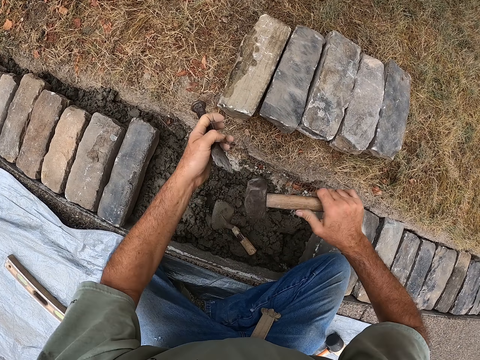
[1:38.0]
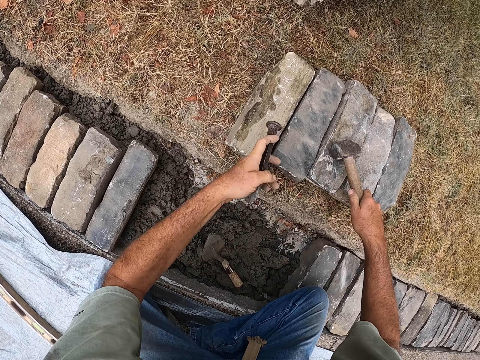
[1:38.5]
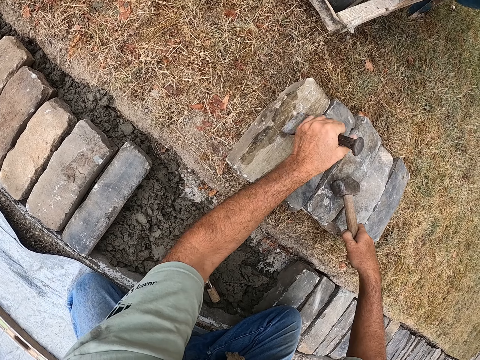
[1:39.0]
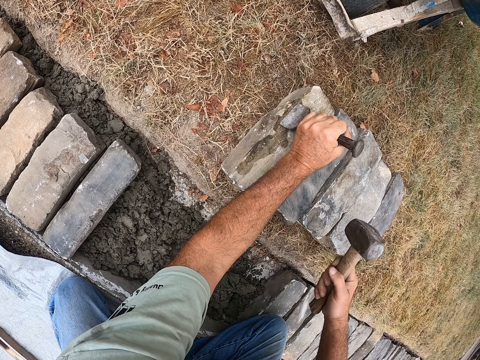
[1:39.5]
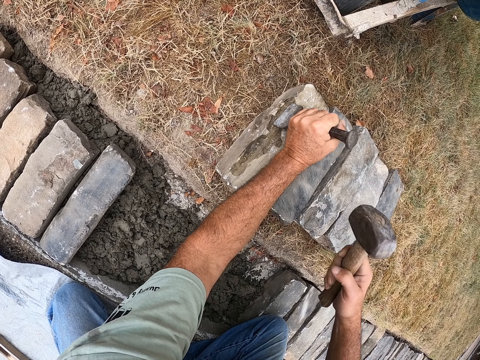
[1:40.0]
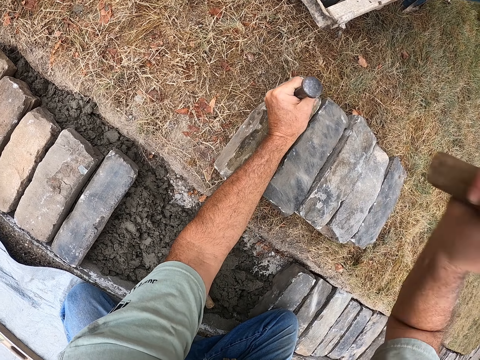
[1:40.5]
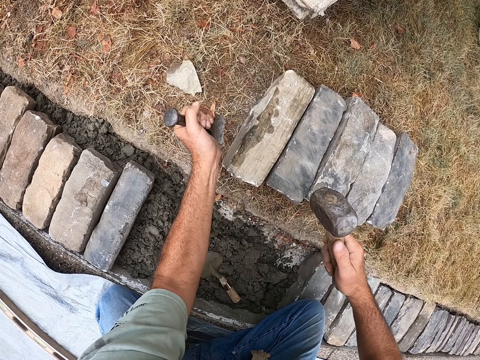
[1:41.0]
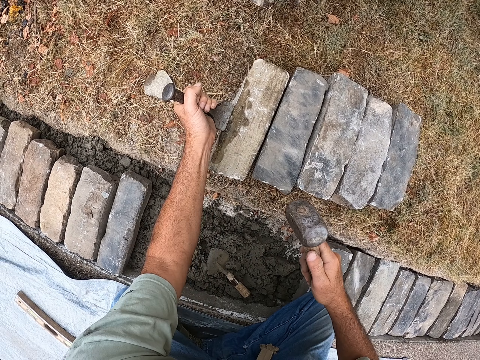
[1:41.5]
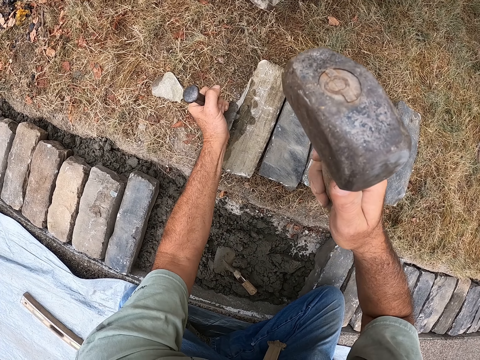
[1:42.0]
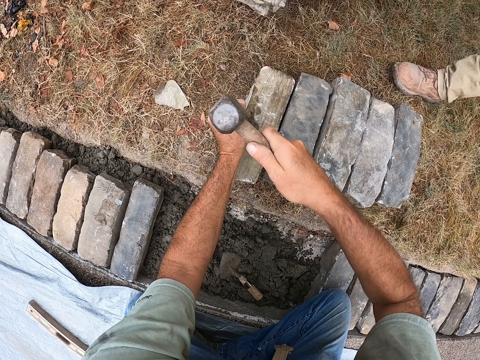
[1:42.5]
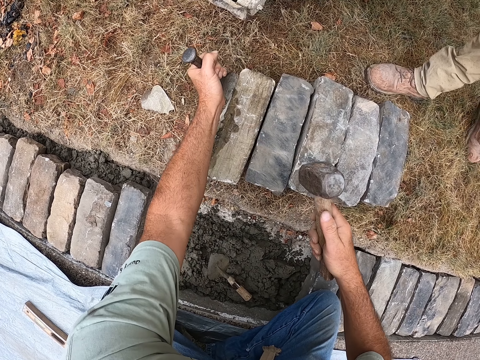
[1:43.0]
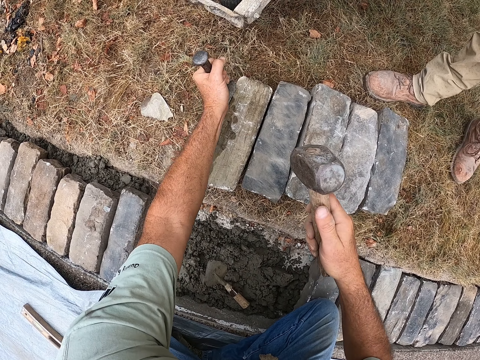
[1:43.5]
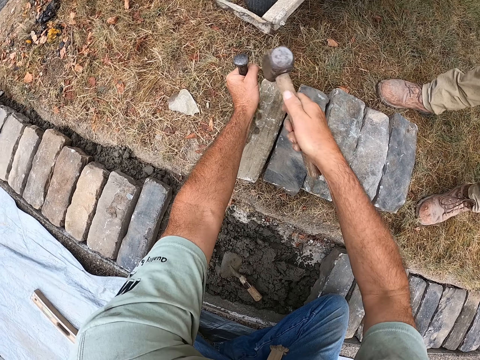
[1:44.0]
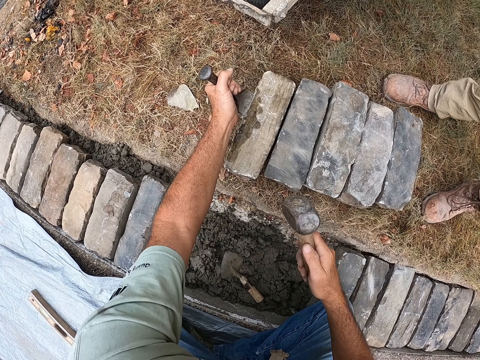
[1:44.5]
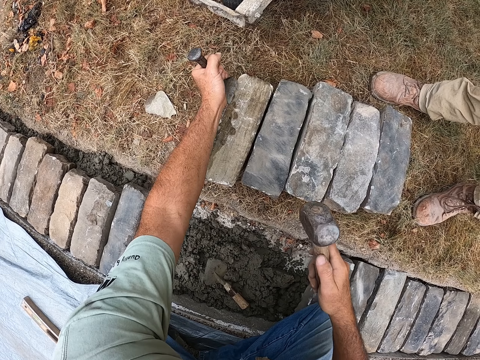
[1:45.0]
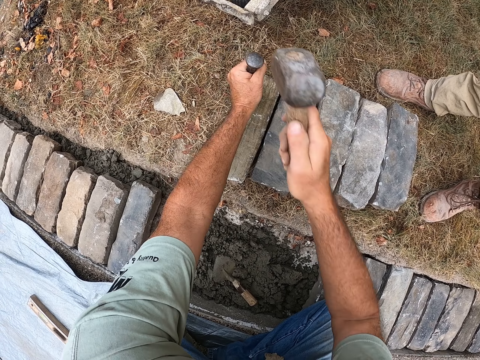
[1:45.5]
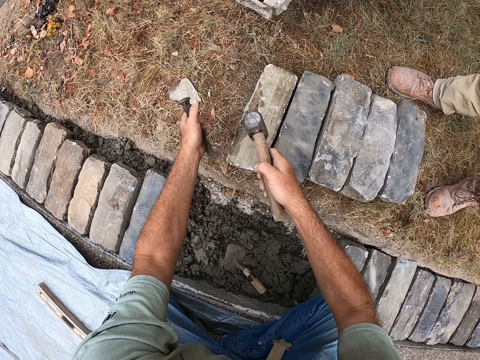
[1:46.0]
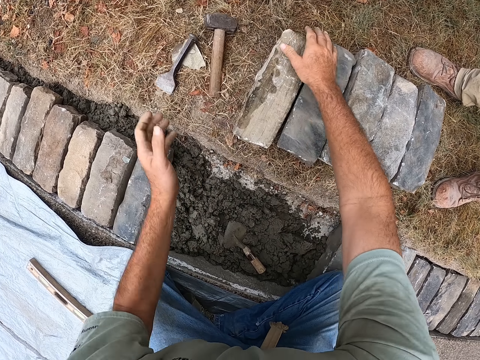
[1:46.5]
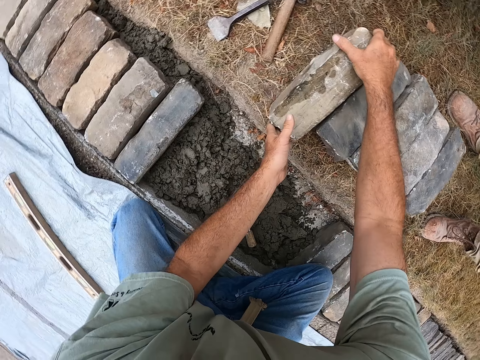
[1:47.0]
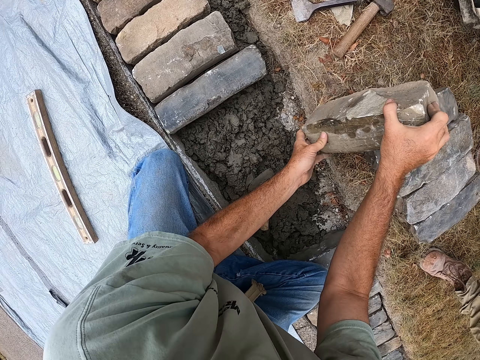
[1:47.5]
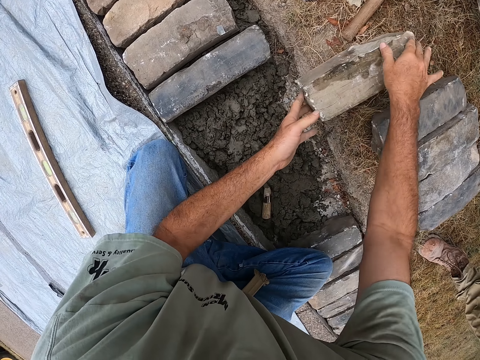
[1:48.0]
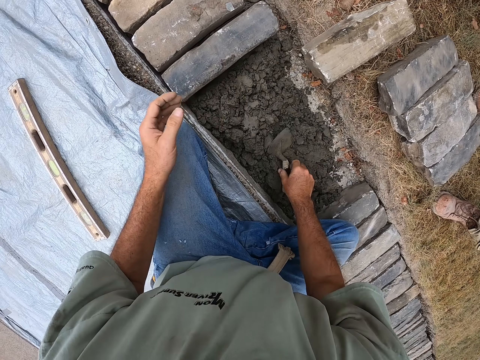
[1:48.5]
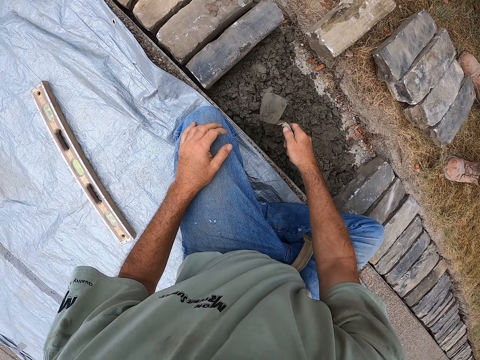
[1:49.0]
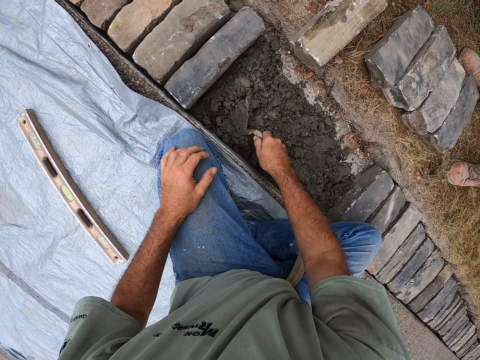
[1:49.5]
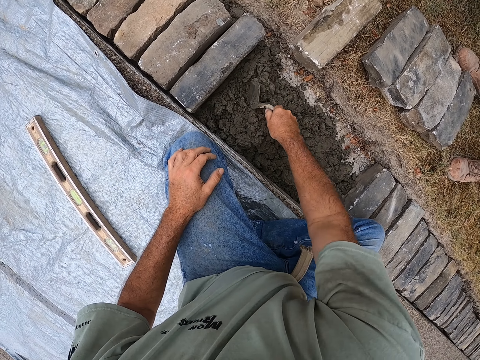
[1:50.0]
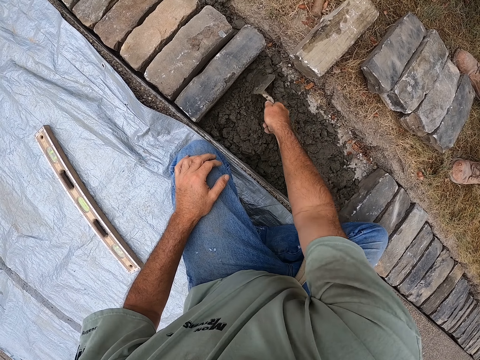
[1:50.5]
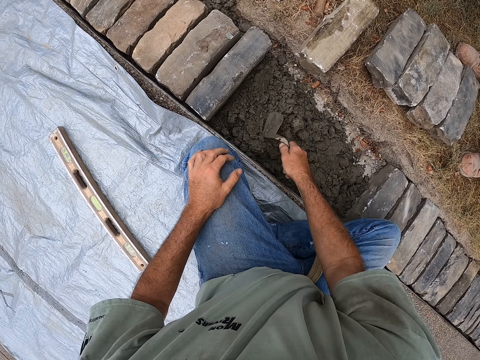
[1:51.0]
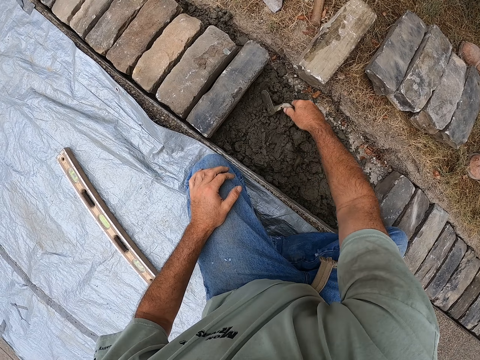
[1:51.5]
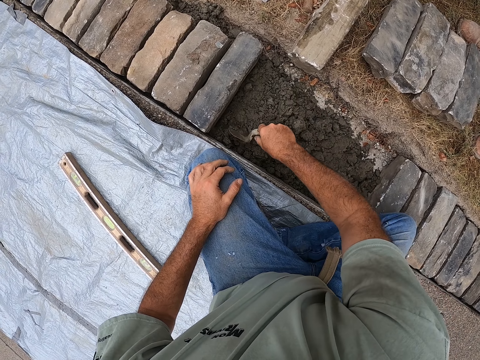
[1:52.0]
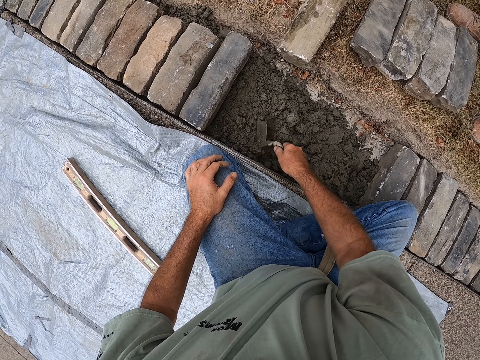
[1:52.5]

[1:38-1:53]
The camera wearer changes the wedge or chisel from the right to the left hand. They change the hammer from the left to the right hand. They place the hammer on the stone or brick. They hold the chisel on the brick. They position the wedge on the stone. They hit the hammer on the wedge's head. They level the brick with the chisel and rock hammer. They cut off the stone. They drop the chisel and rock hammer on the ground. They move the brick on the ground. They drop the stone on the ground. They pick up a trowel from the ground. They spread the mortar or cement in a ditch with the trowel.

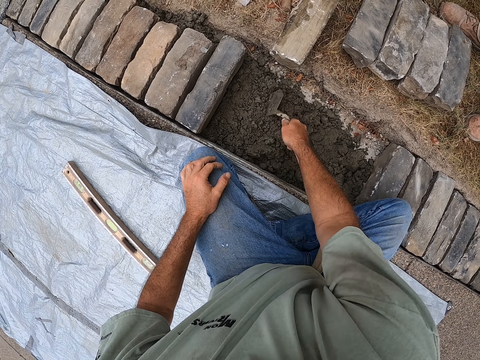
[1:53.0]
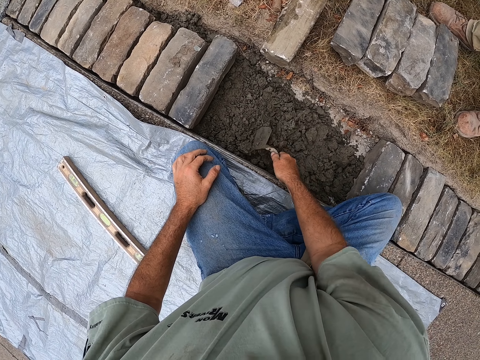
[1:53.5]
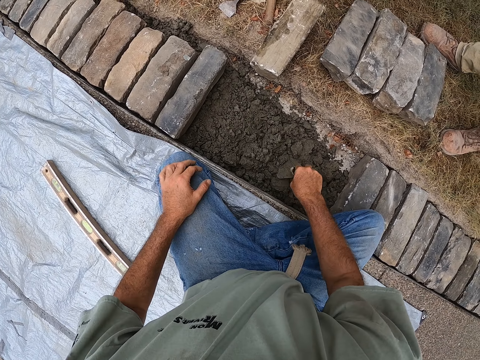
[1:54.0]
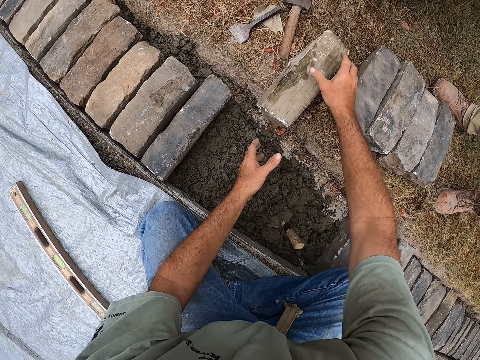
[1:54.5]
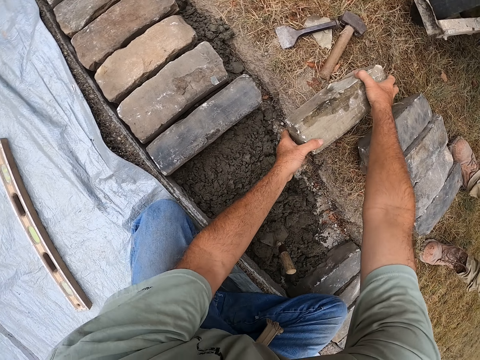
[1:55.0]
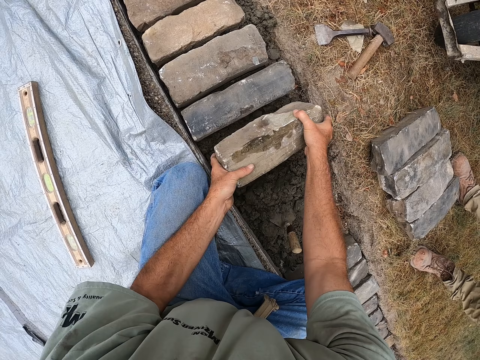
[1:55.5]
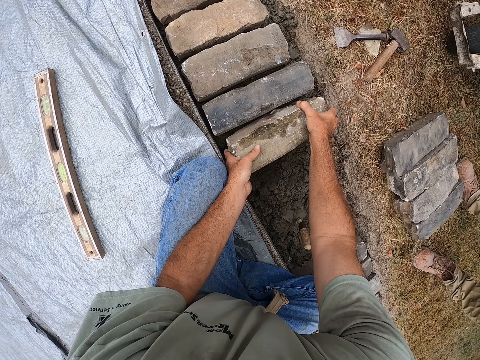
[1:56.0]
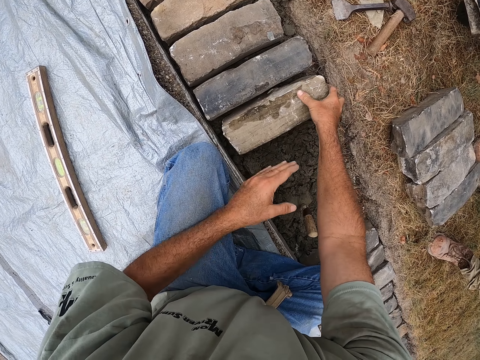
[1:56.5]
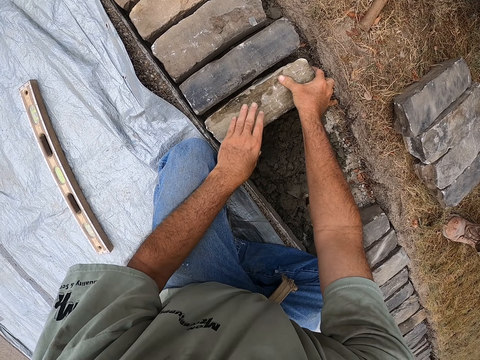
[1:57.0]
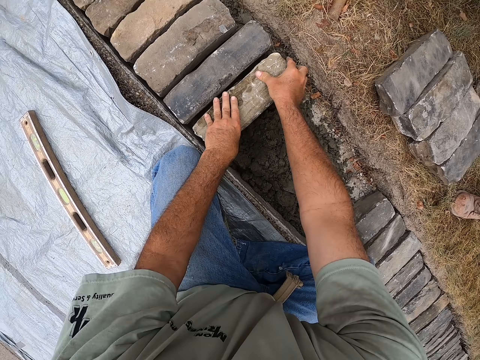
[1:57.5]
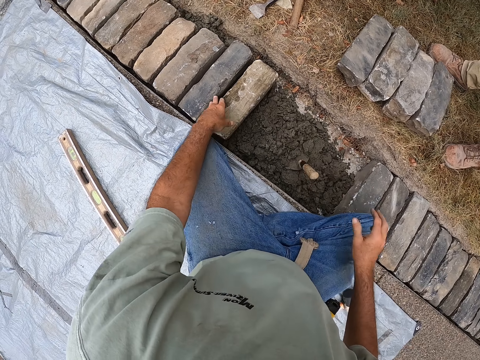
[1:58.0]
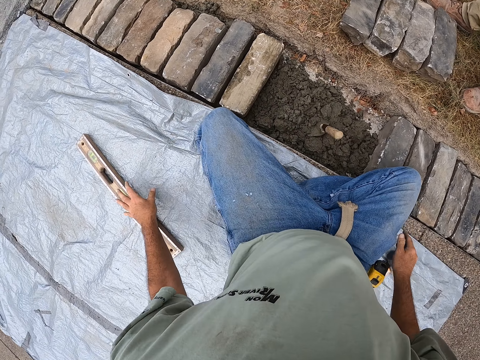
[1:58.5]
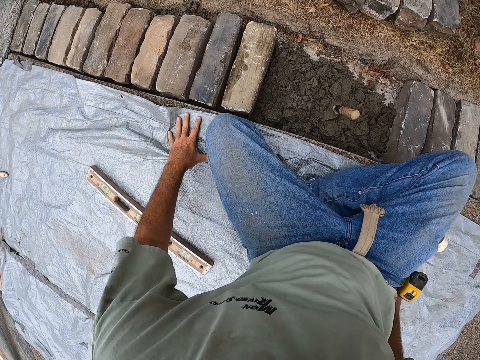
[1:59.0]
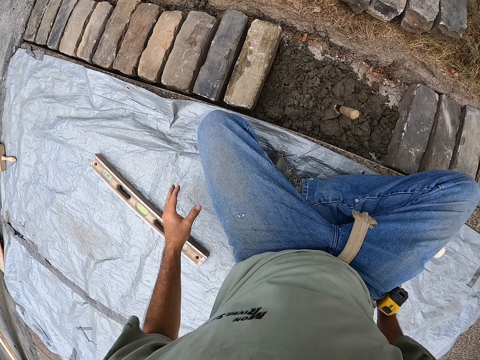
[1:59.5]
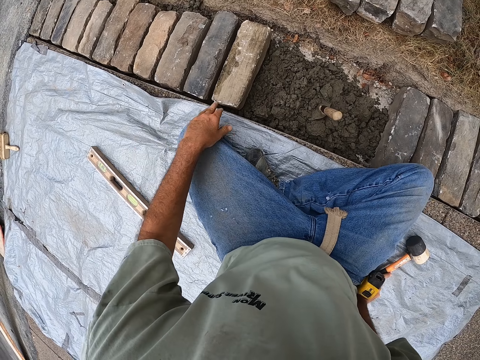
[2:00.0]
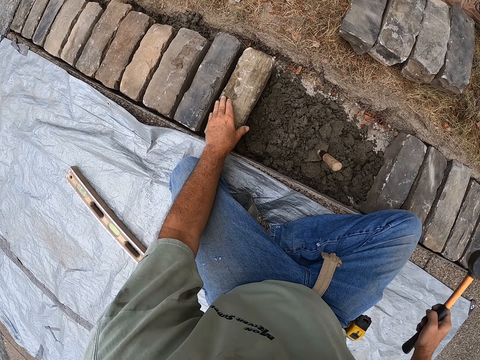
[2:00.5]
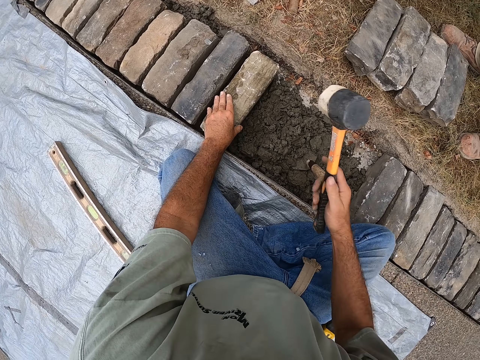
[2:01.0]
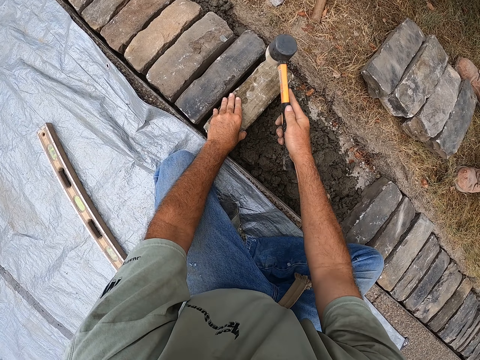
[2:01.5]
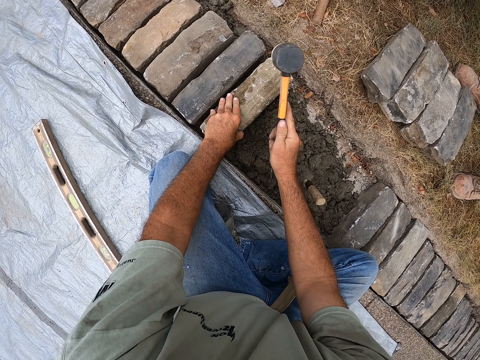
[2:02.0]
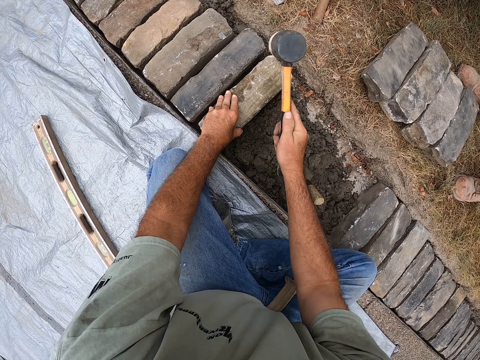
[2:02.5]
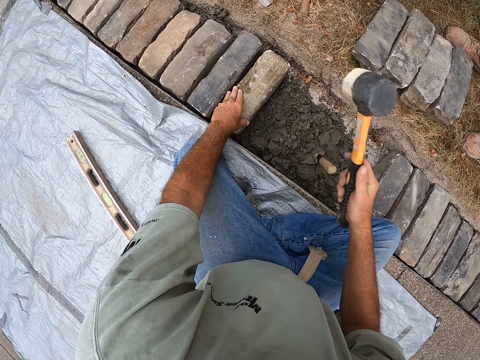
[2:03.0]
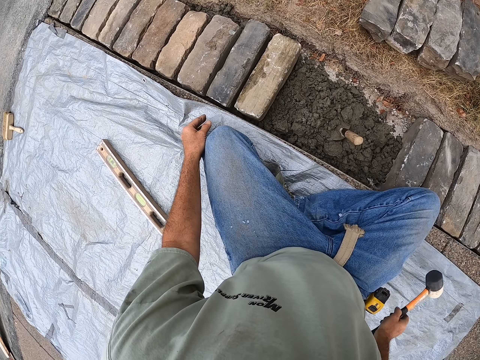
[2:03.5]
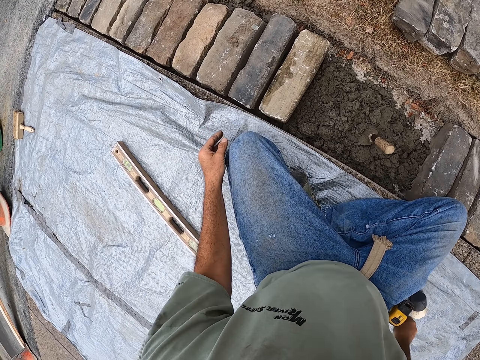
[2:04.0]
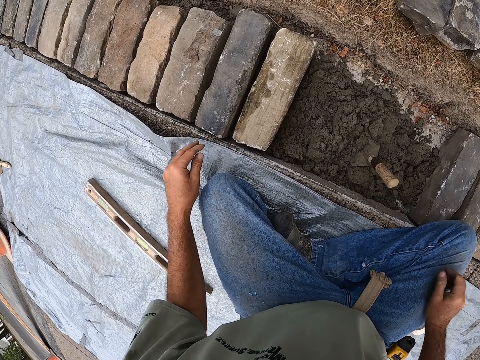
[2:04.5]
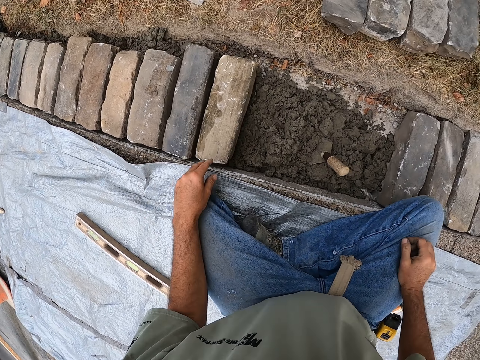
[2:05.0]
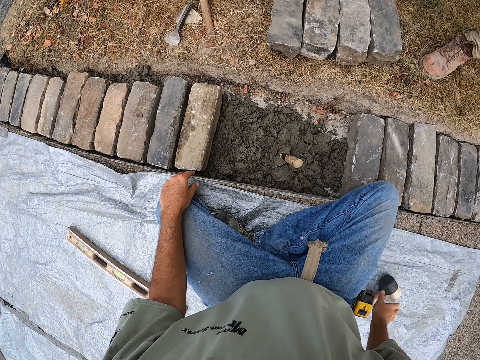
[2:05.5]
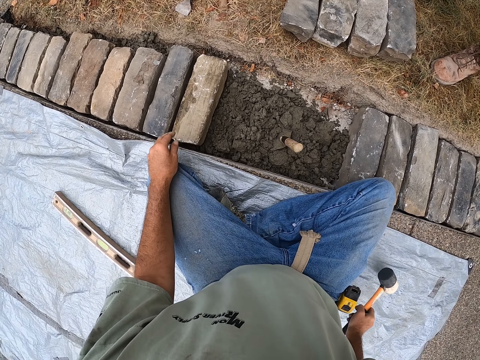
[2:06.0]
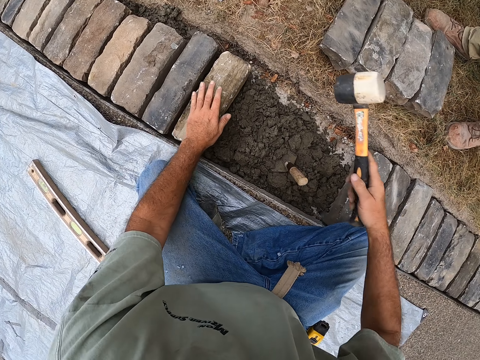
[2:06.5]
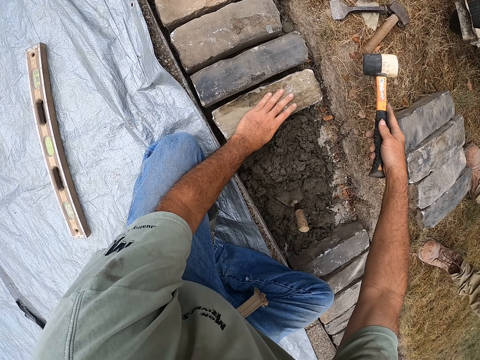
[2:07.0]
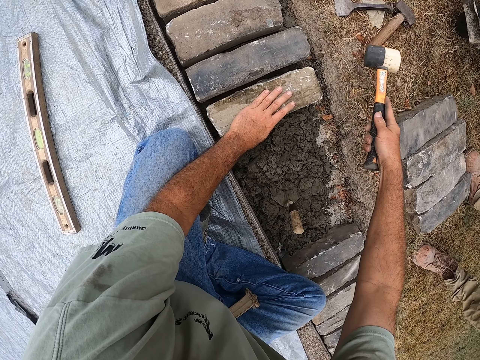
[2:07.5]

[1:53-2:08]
The camera wearer drops the trowel on the ground. They pick up the brick or stone from the ground. They put the brick in a ditch, on the cement. They stare at the bricks in the ditch. They remove a hand from the stone. They put a hand on the ground. They pick up the rock hammer and touch the stone. They hit the brick with the rock hammer in the ditch. They release a hand from the stone. They put the rock hammer on the ground. They stare at the bricks in the ditch. They move their hands. They pick up the rock hammer. They place a hand on the stone. They hit the brick with the rock hammer in the ditch.
